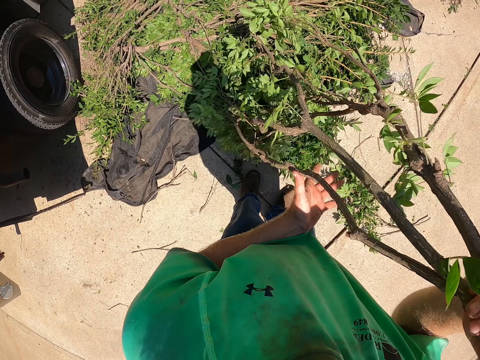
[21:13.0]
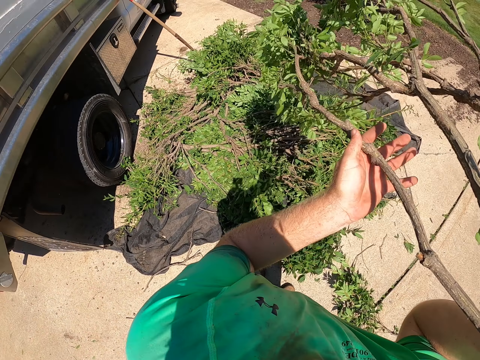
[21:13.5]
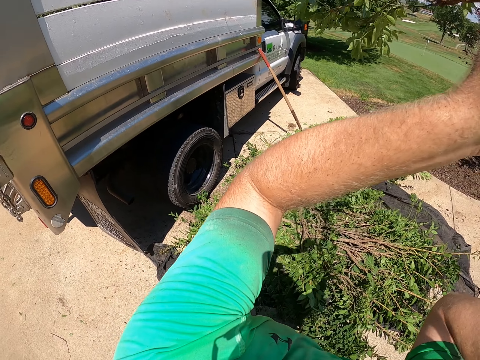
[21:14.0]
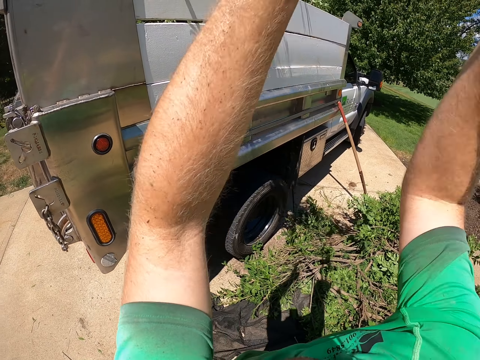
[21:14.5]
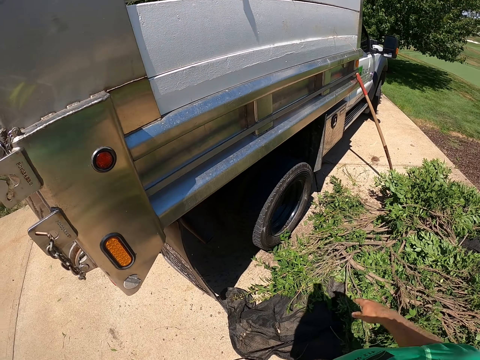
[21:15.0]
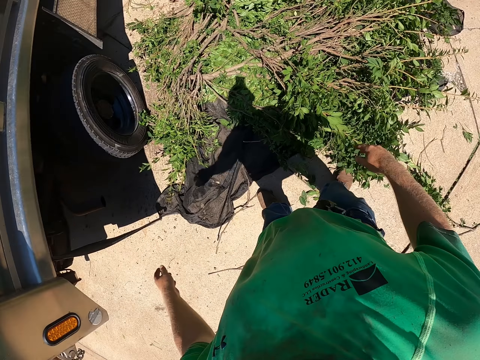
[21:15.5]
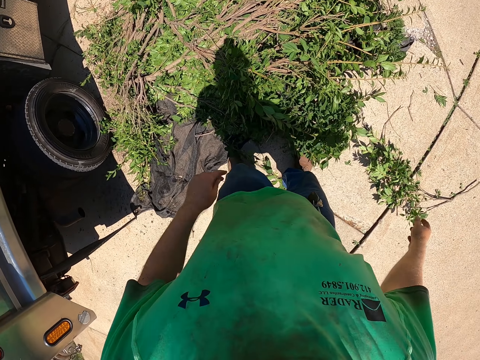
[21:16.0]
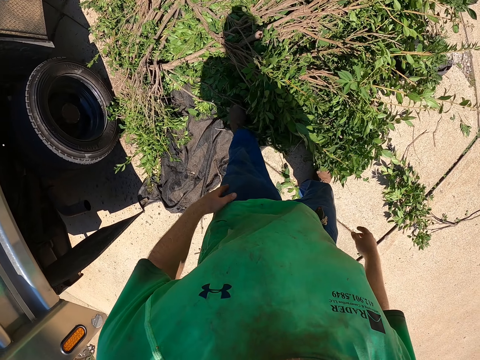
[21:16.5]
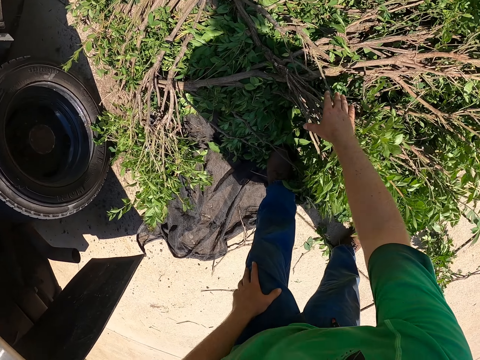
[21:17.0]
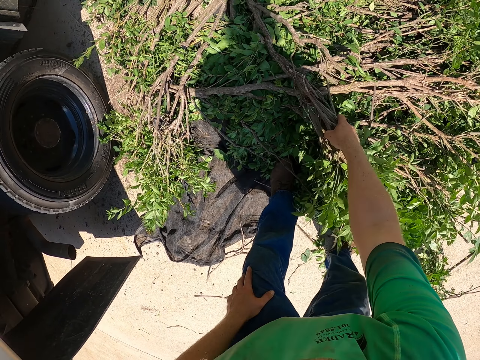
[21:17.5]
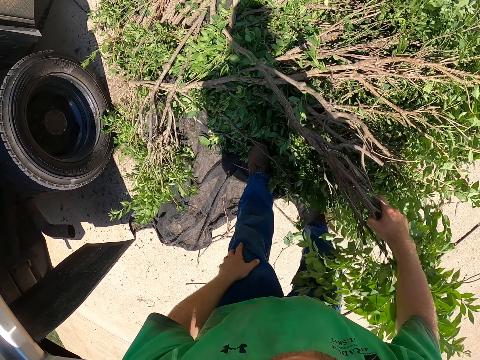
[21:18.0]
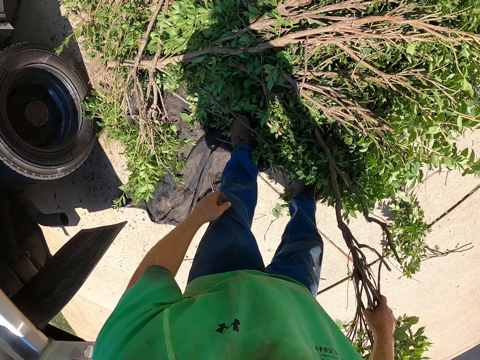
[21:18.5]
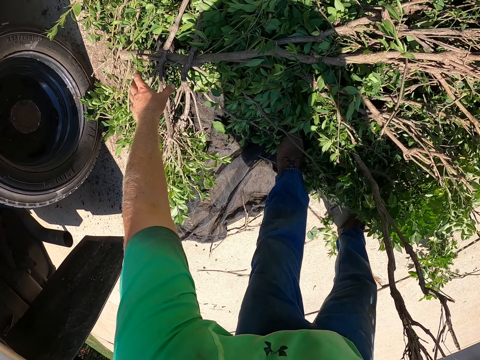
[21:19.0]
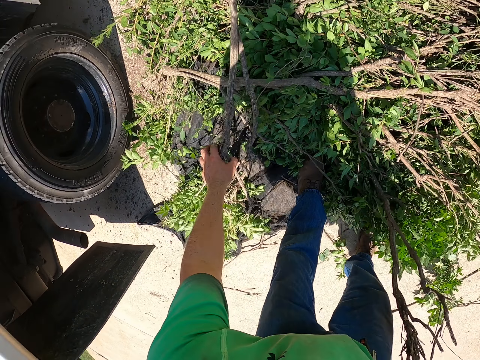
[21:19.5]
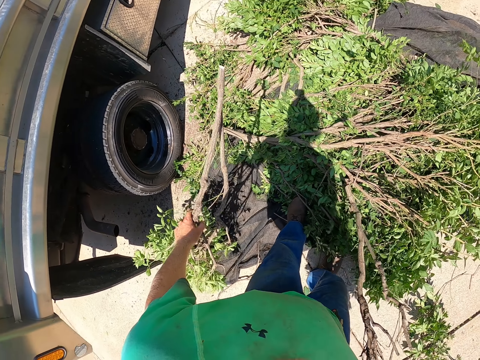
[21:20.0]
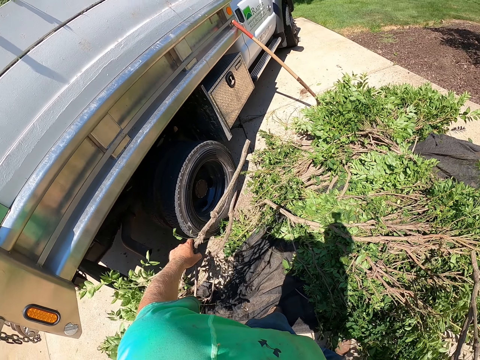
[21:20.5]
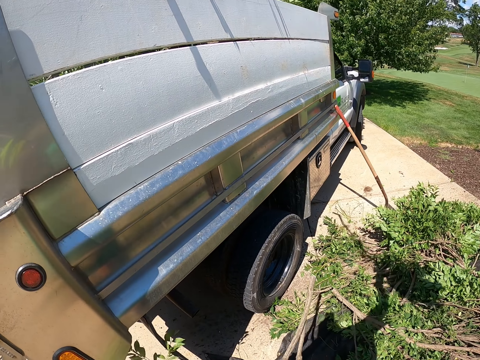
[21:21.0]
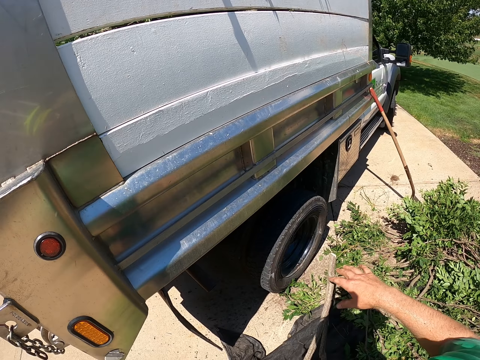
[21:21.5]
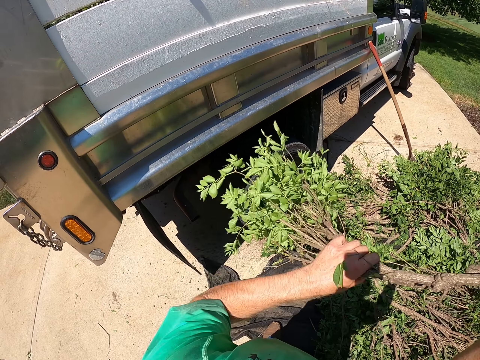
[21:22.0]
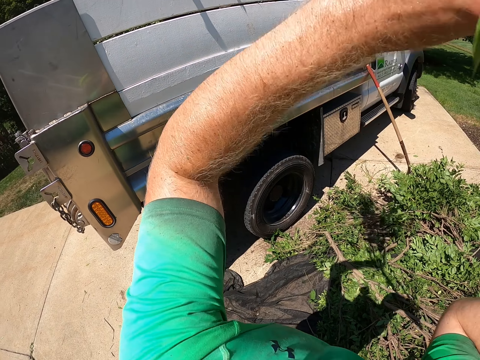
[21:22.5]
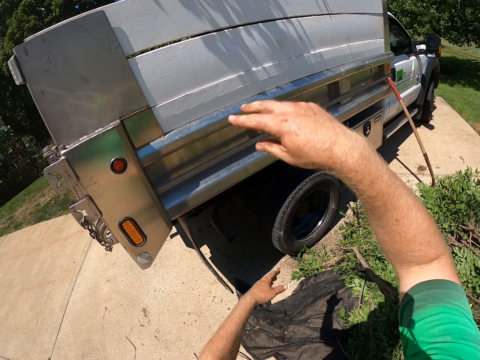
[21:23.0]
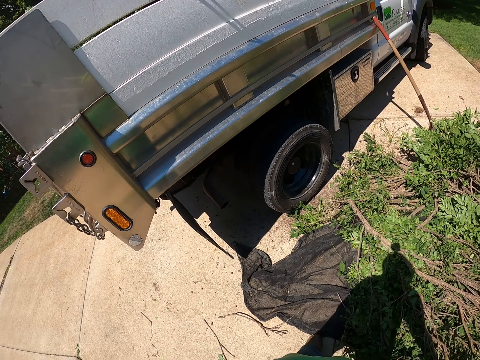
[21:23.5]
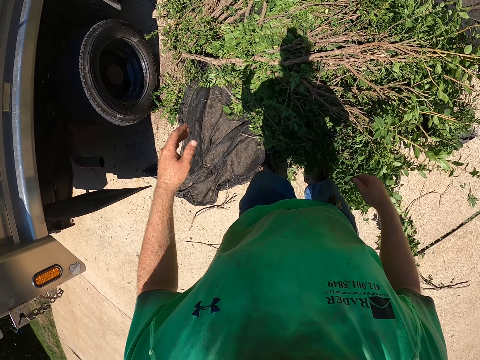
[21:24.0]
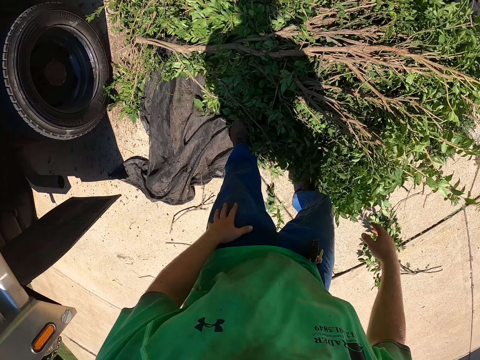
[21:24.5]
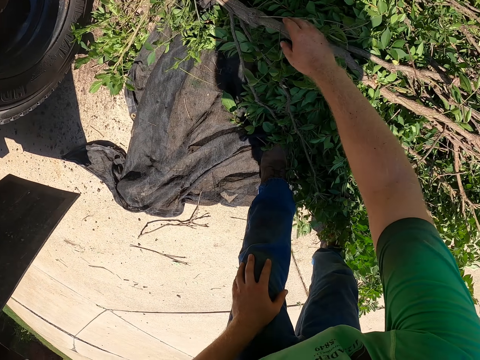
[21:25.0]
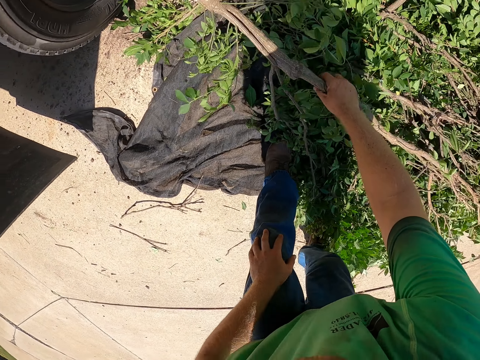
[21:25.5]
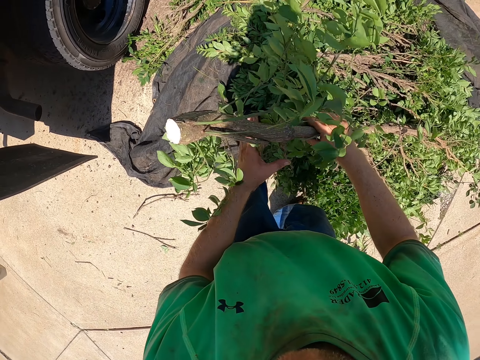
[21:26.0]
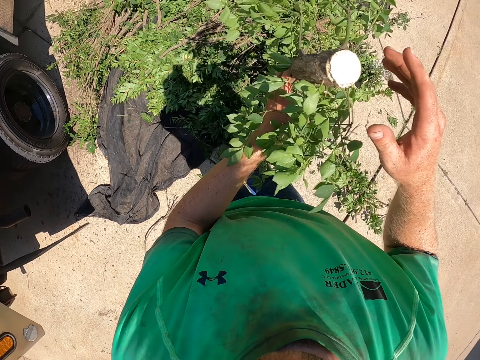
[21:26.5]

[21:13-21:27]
The camera wearer throws the tree branch inside the pickup truck or road roller with his right hand. He picks the tree branch from the net or ground with his right hand. He picks the tree branch from the net with his left hand. He throws the tree branch inside the pickup truck with his right hand. He throws the tree branch inside the pickup truck with both hands. He picks the tree branch from the net with his right hand.

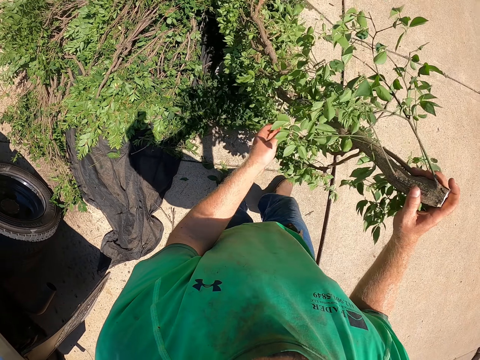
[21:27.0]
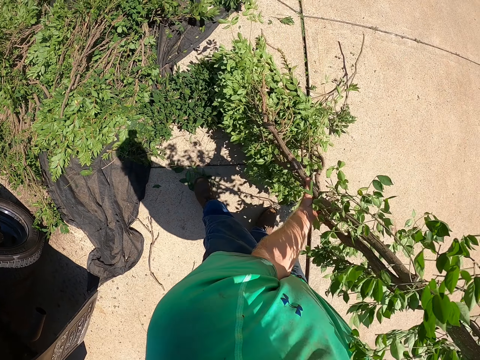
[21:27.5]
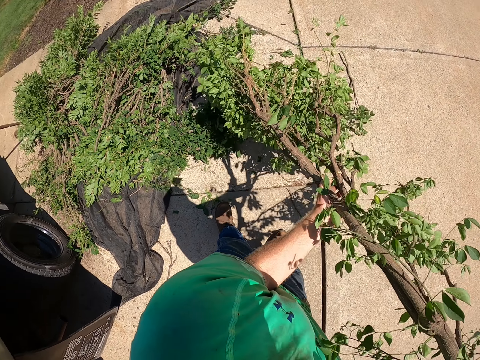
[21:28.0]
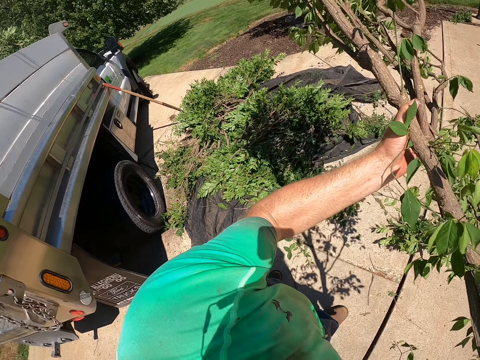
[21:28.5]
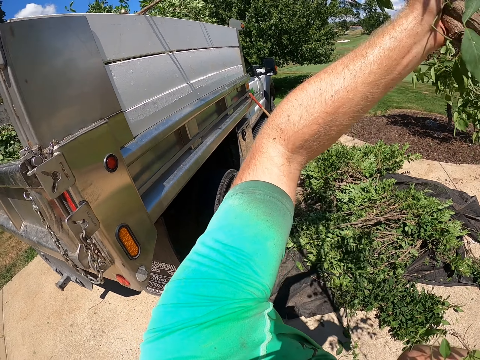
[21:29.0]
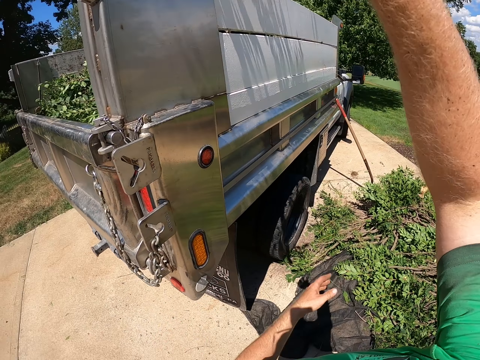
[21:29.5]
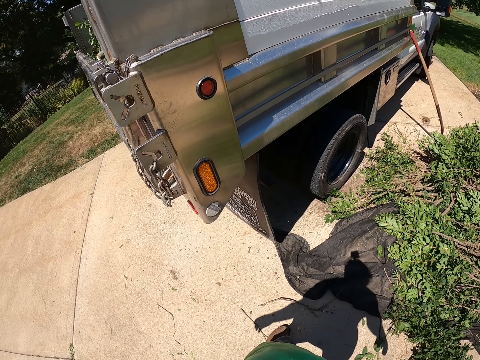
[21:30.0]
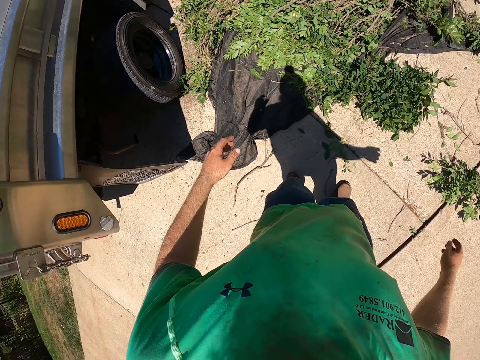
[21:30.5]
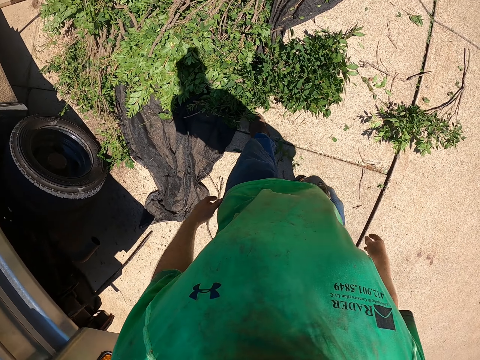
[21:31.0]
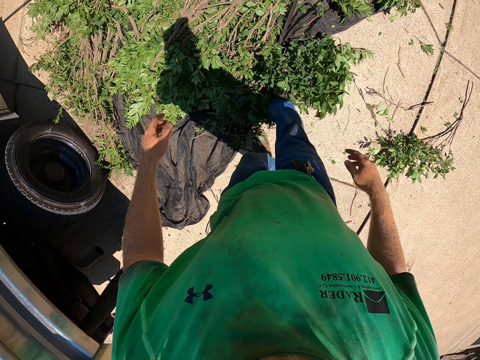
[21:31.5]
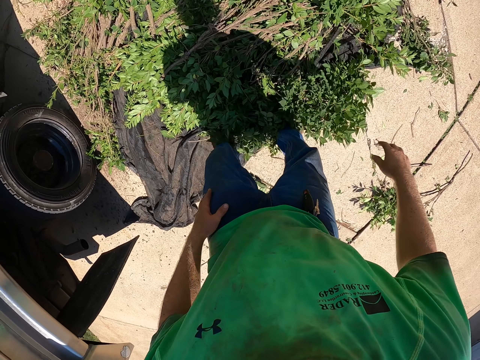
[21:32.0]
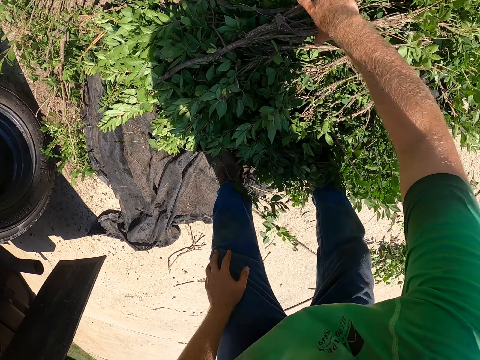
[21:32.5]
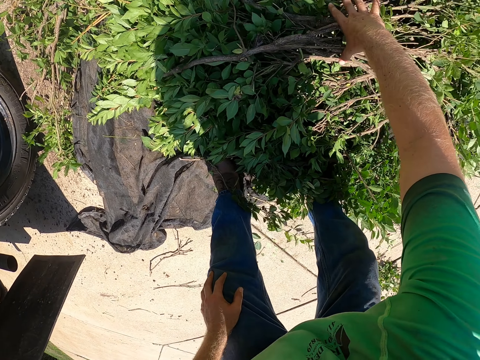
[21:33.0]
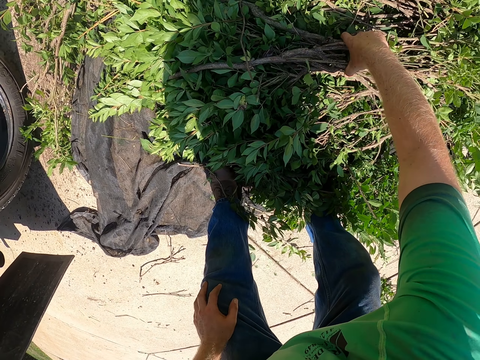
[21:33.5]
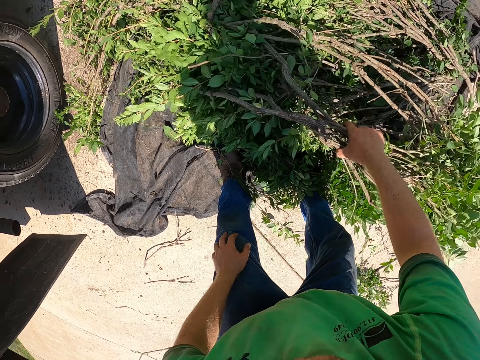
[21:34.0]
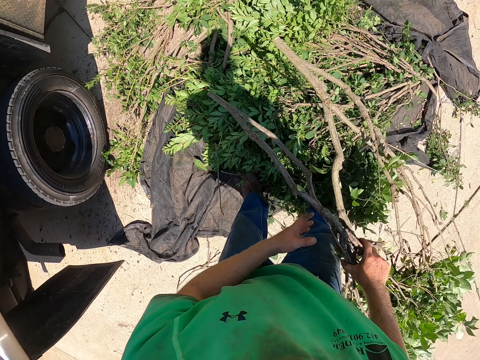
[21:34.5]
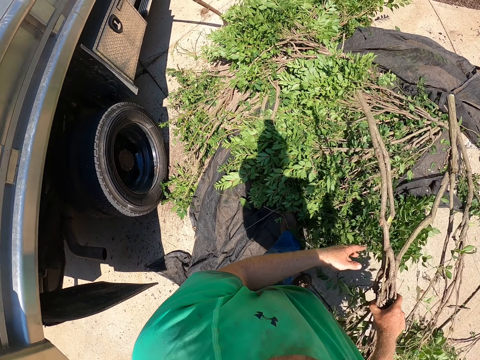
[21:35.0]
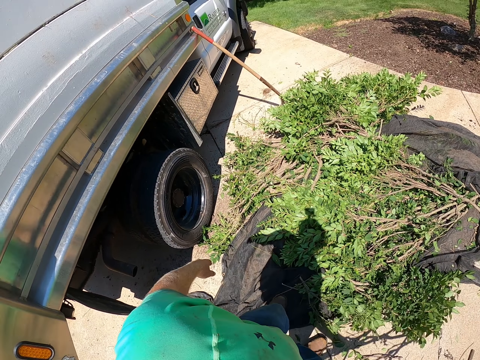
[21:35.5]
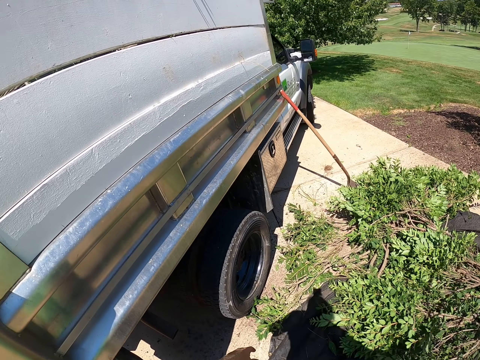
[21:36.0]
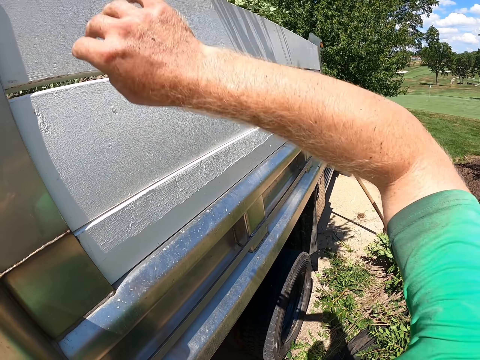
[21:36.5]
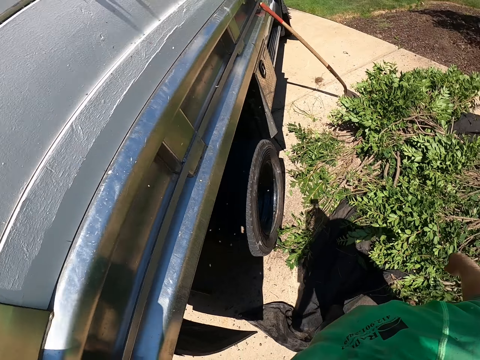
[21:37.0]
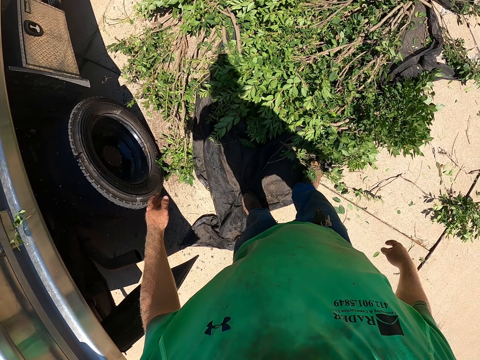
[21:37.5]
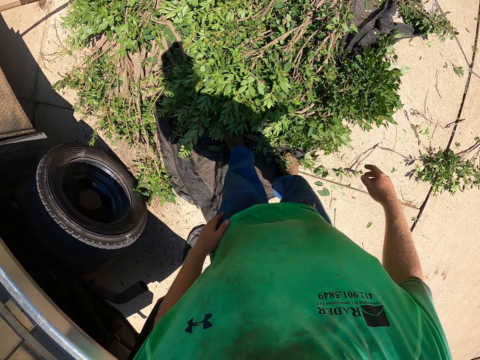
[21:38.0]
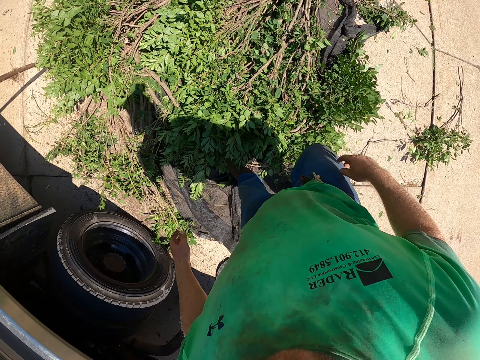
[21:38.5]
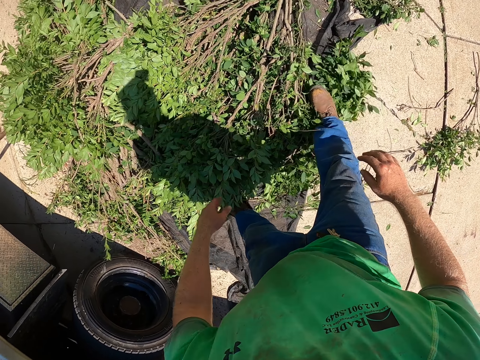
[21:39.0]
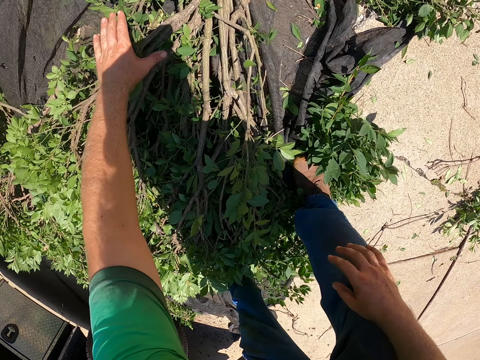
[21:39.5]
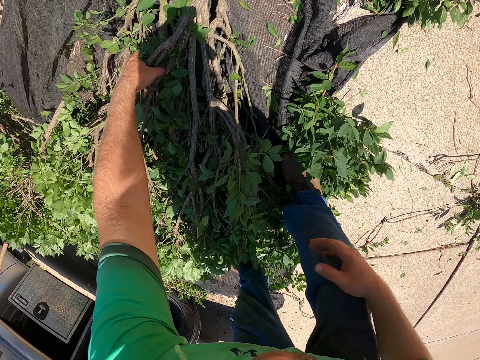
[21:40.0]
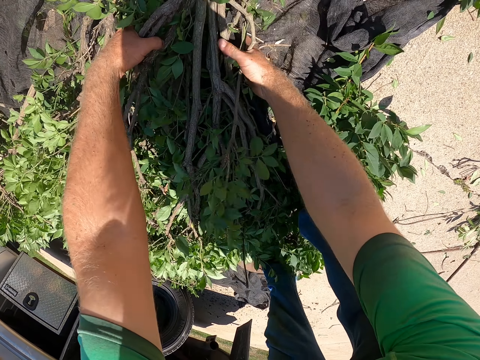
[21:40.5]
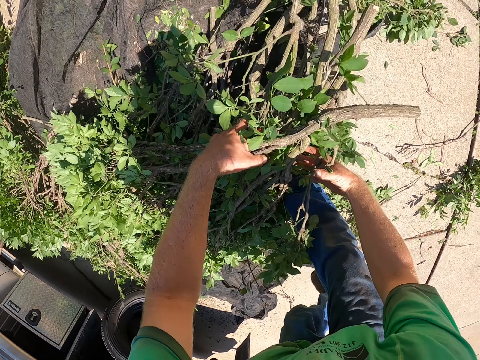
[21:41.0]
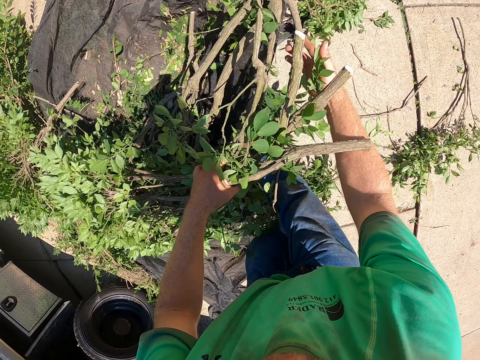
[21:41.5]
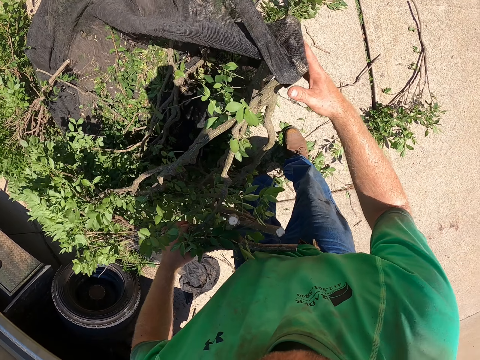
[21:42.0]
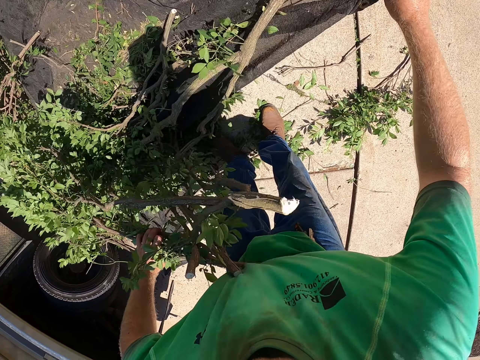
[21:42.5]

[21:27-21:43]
The camera wearer holds the branch with both hands. He throws the tree branch inside the pickup truck or road roller with his right hand. He makes a step and kicks the branches with the leg on the ground. He picks the tree branch from the net or ground with his right hand. He throws the tree branch inside the pickup truck with his right hand. He picks the tree branch from the net with both hands.
